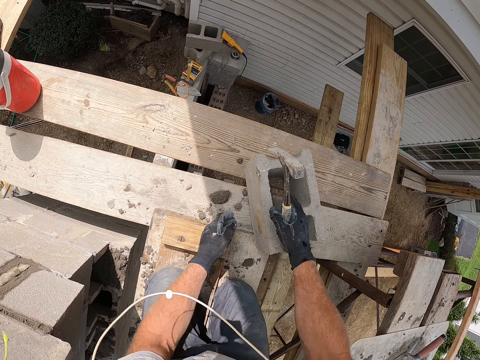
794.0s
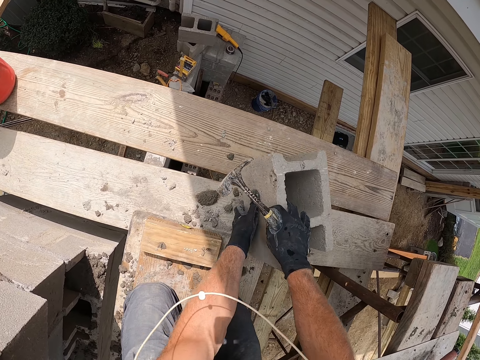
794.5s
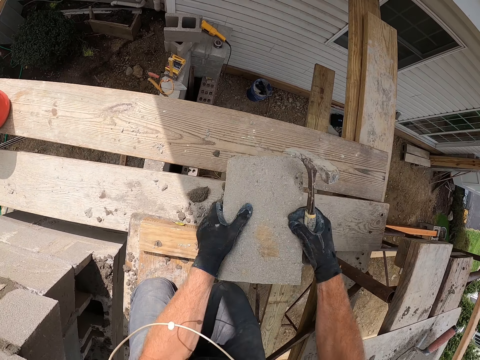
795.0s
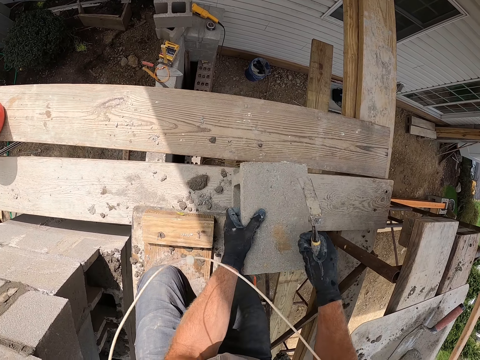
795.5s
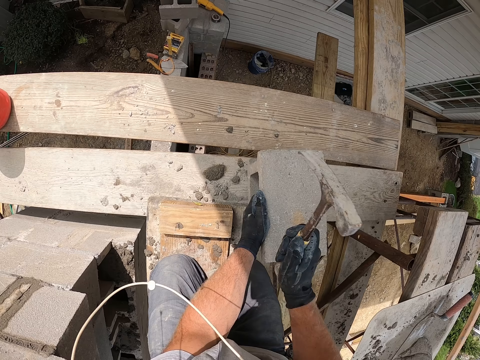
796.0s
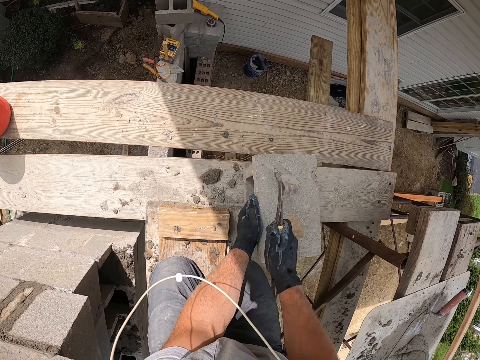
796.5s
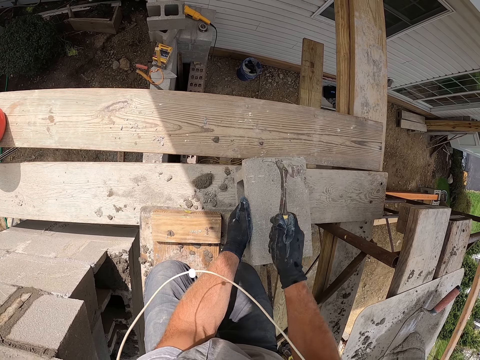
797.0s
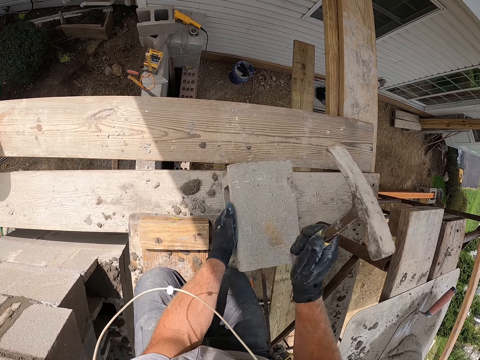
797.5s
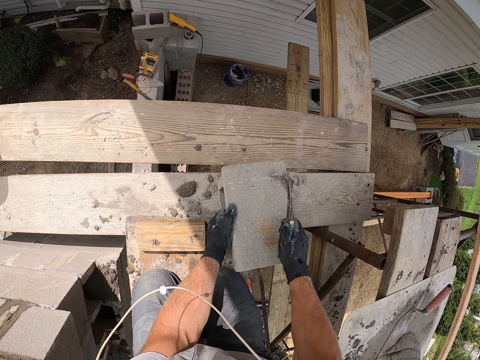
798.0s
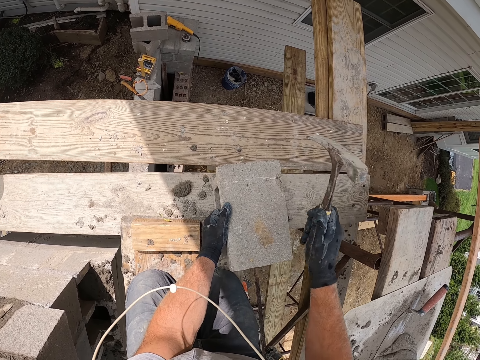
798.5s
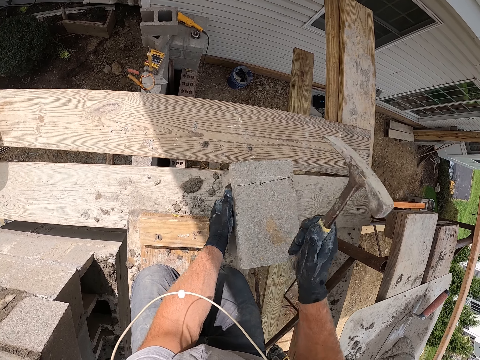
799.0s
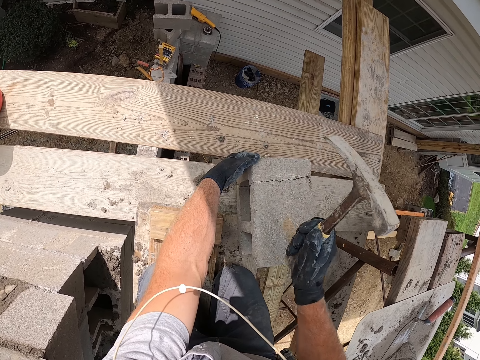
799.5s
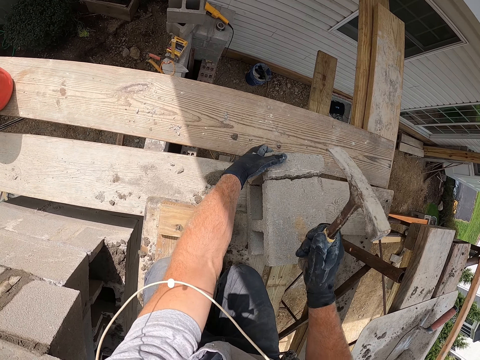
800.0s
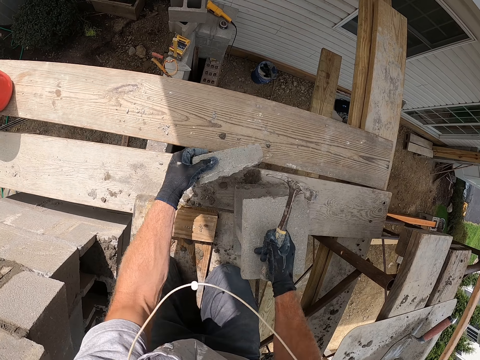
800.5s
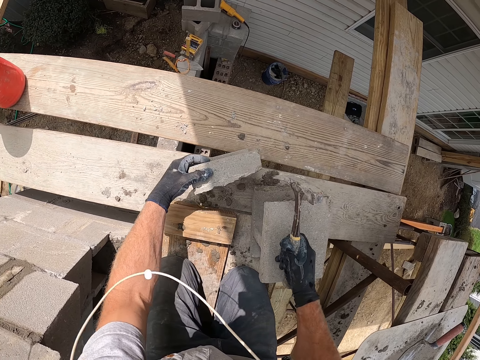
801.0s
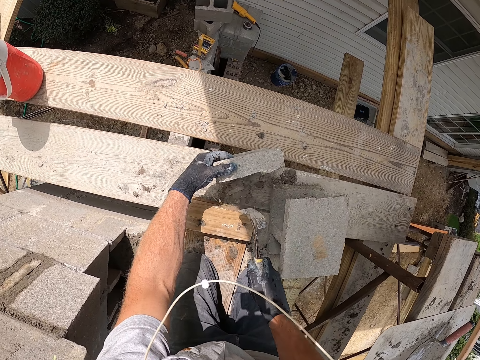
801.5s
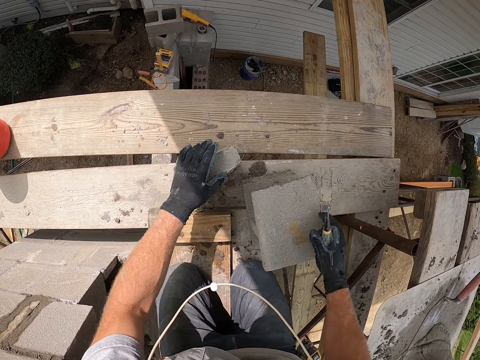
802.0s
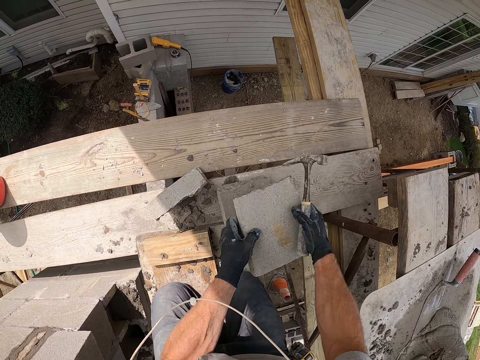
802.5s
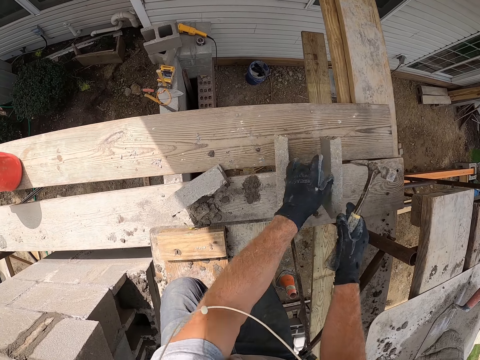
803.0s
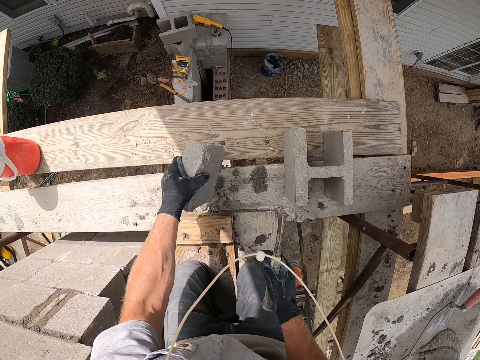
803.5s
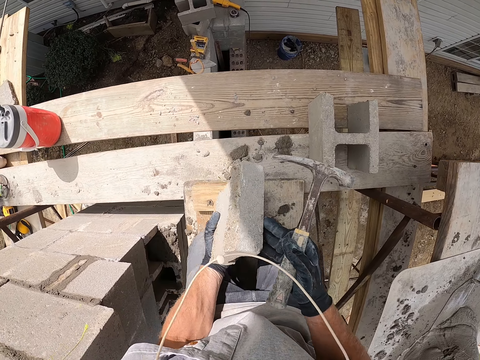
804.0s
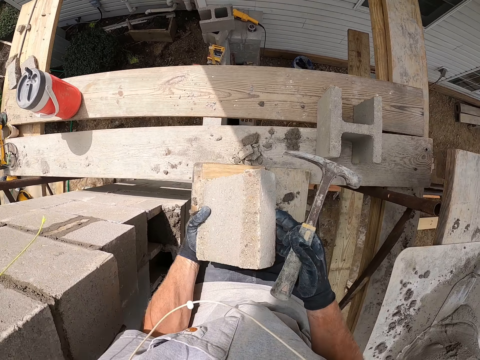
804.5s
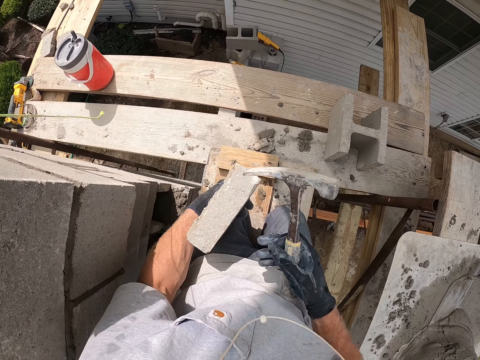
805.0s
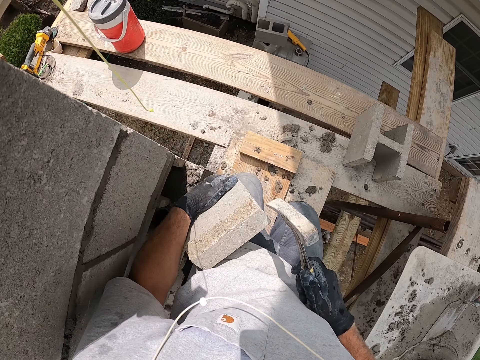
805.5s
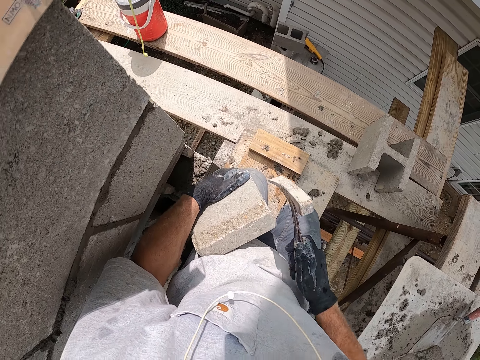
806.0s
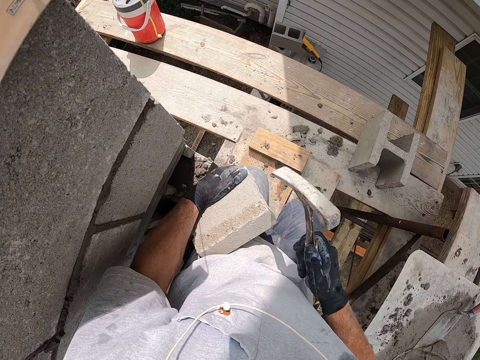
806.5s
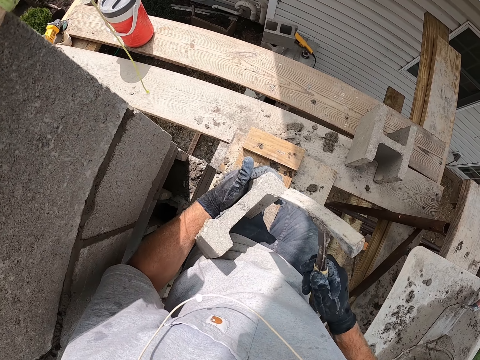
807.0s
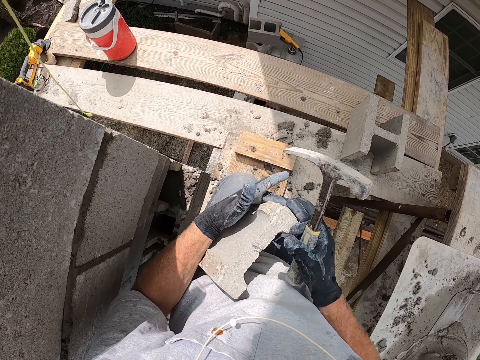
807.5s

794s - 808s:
The camera wearer turns a block. He strikes the block with a hammer. He detaches the concrete block with his left hand. He splits the block. He hits the concrete block with the hammer. He moves the concrete block on the wooden plank. He drops the block. He picks up the concrete box from the wooden plank. He checks a piece of the block. He holds the concrete box in his hands. He hits the concrete block with the hammer.

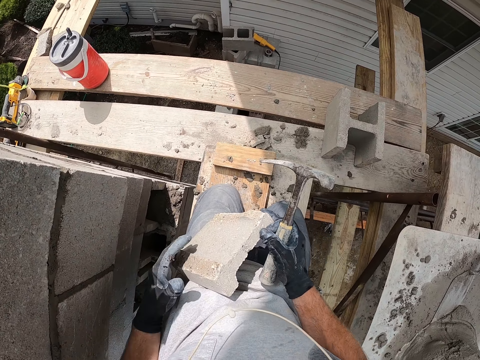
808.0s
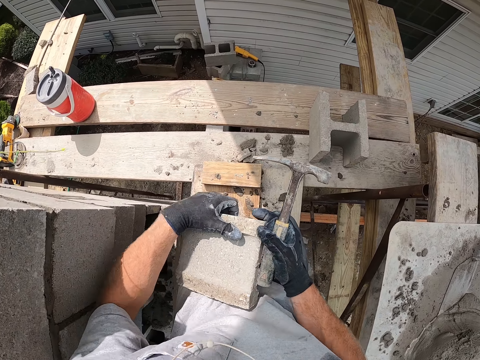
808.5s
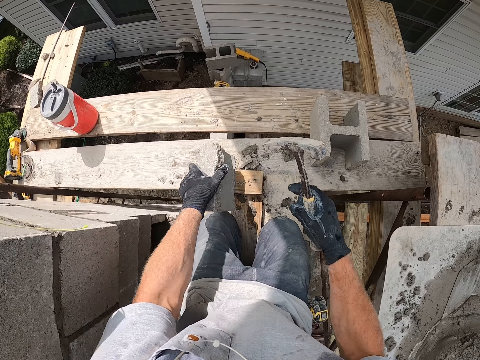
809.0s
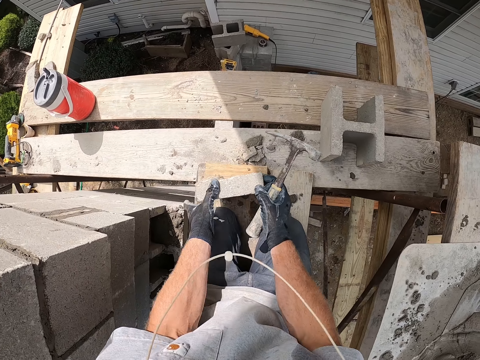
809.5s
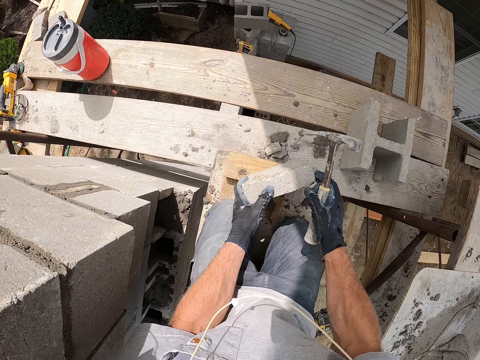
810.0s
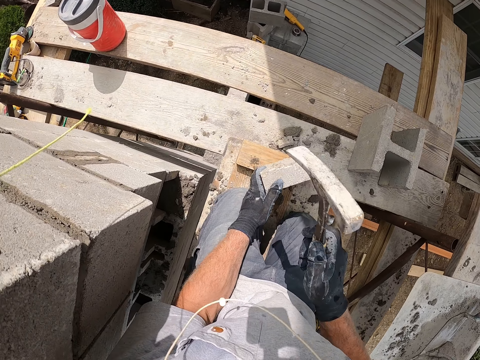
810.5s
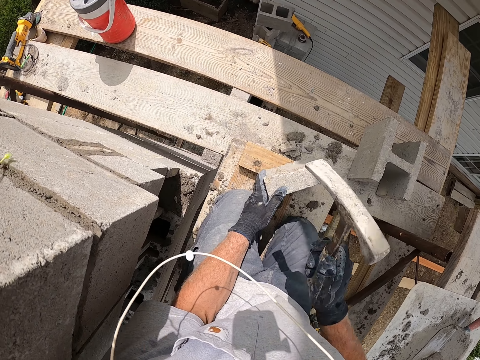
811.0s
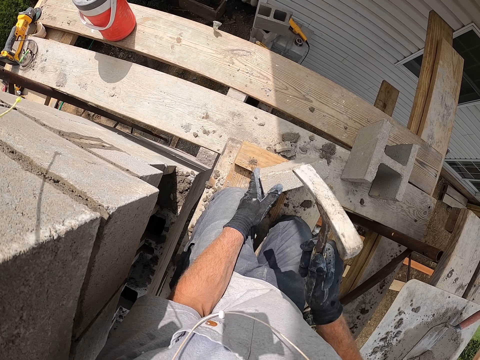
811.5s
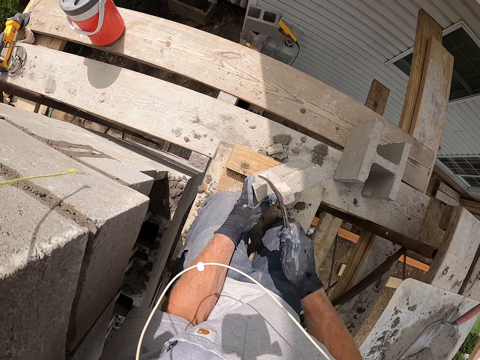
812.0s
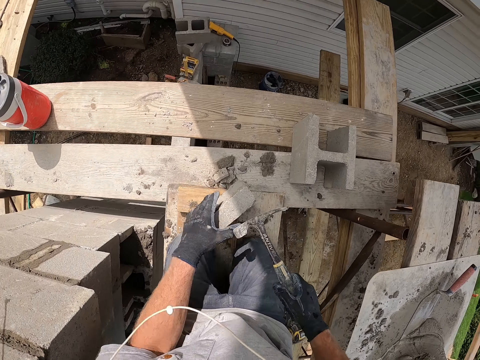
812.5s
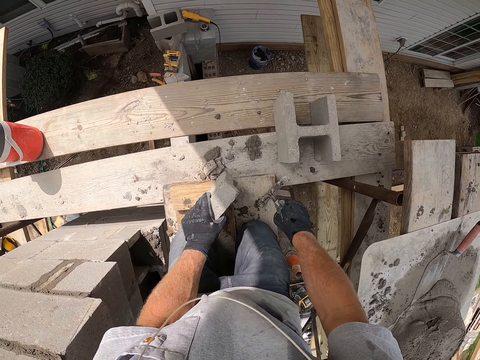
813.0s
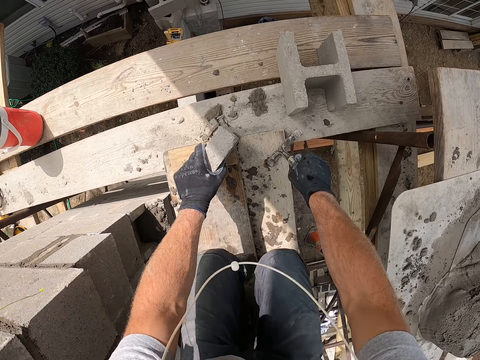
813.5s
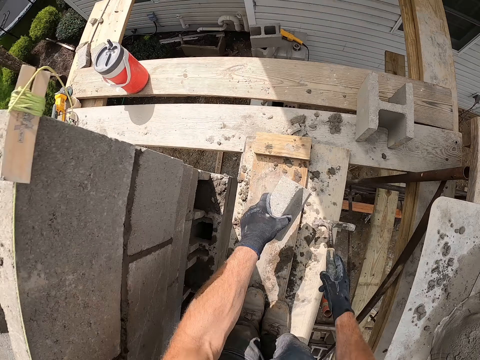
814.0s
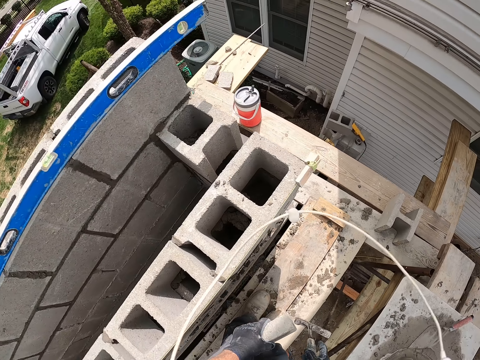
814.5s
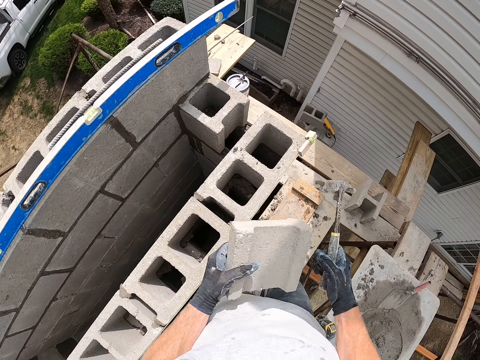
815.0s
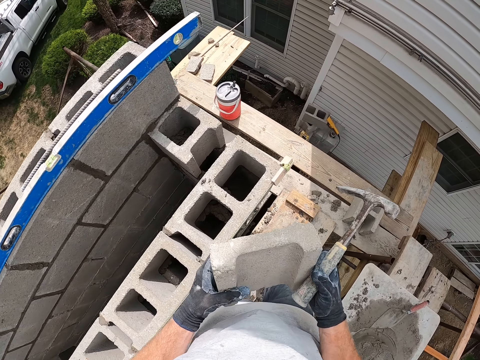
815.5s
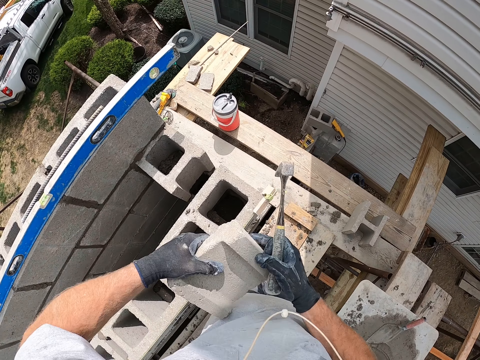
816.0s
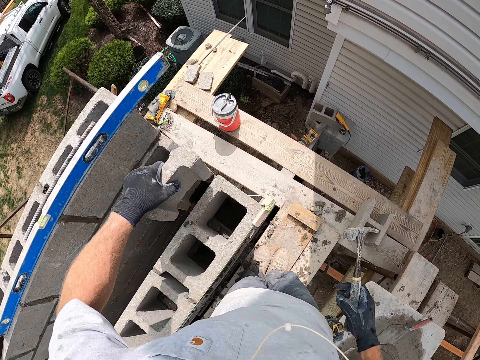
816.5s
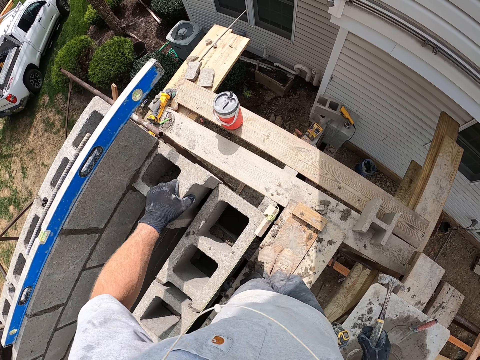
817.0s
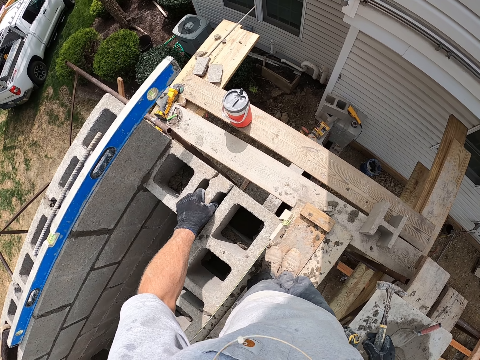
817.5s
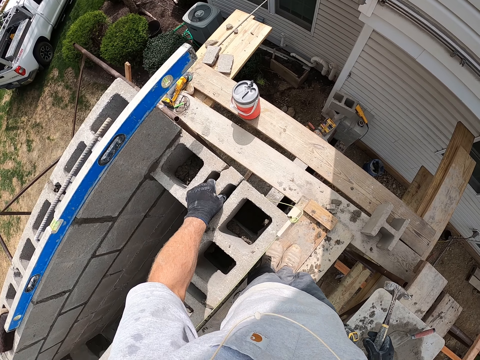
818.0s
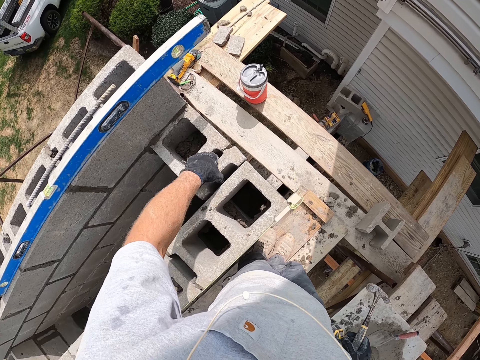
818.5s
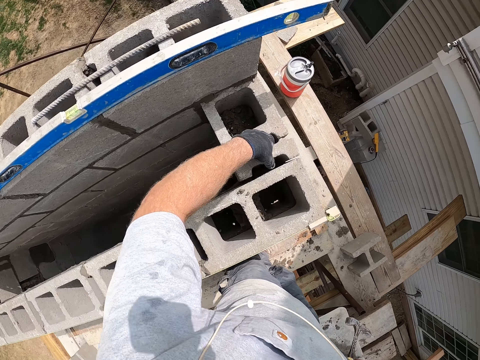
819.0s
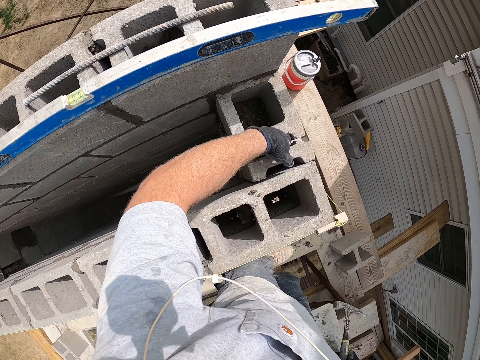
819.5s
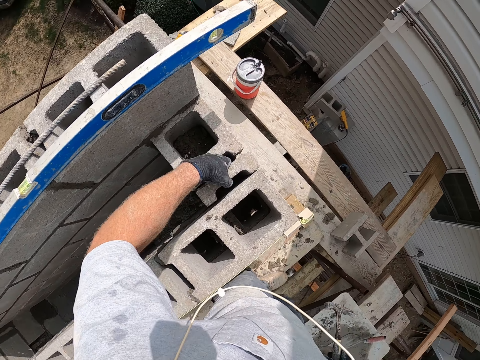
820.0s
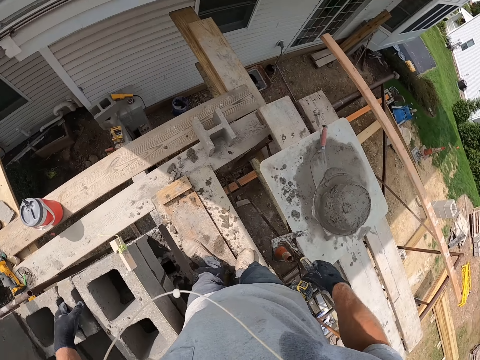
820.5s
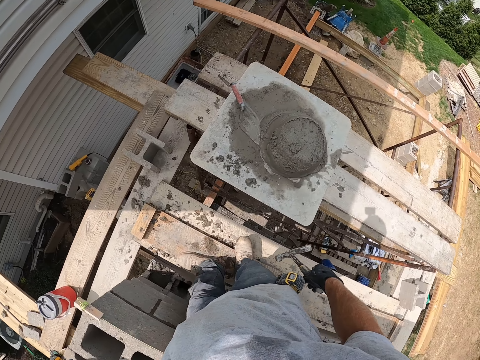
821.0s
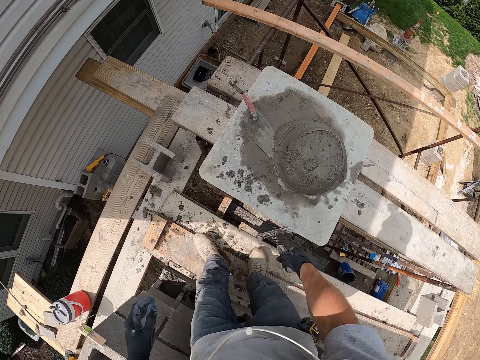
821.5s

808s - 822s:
The camera wearer drops the concrete block on the wooden plank. They hit the concrete block with the hammer. They get up. They turn a piece of the block. They fix the concrete block in the concrete wall. They put the block between blocks. They look around the construction site.
